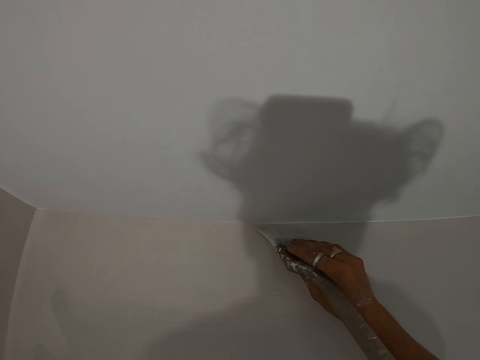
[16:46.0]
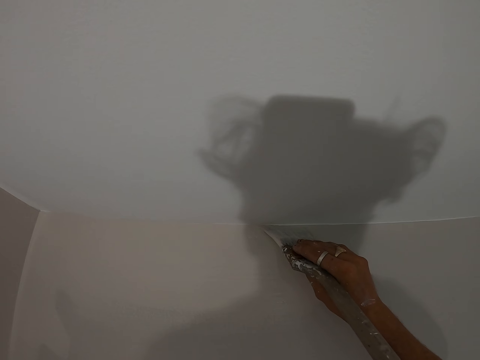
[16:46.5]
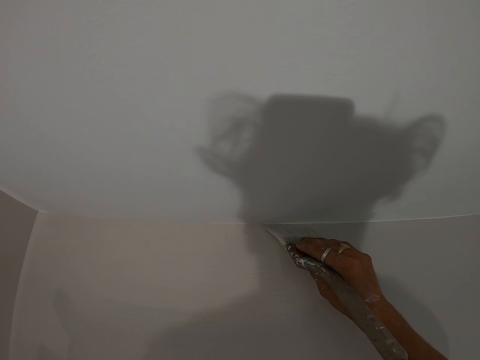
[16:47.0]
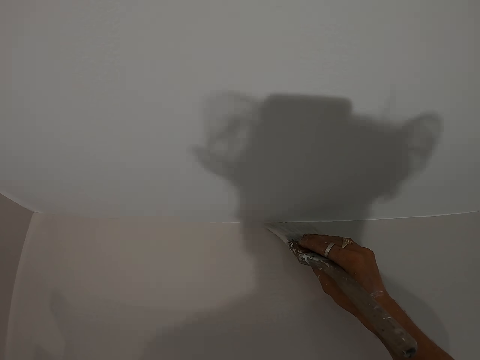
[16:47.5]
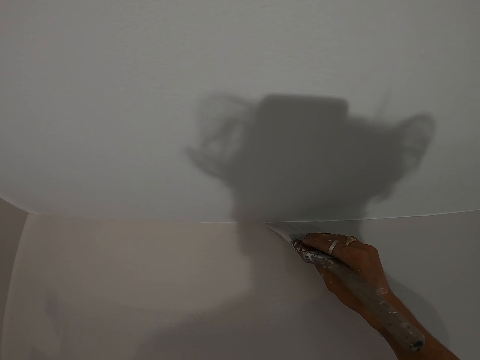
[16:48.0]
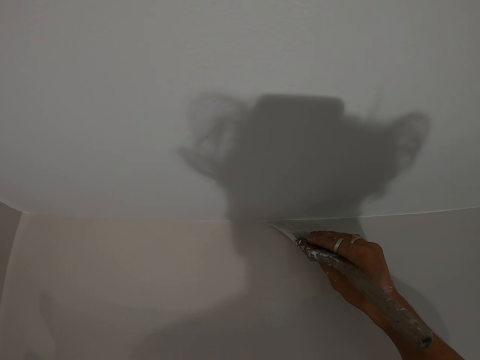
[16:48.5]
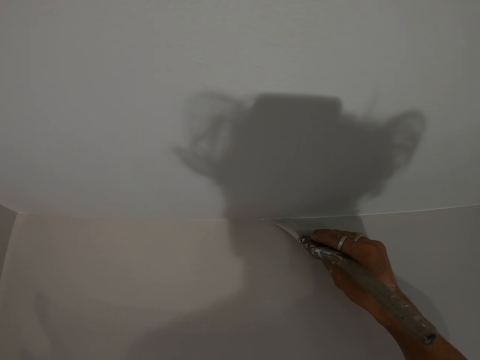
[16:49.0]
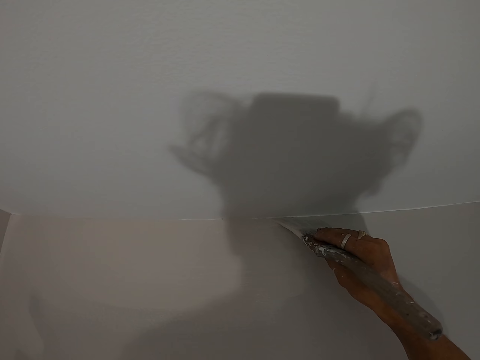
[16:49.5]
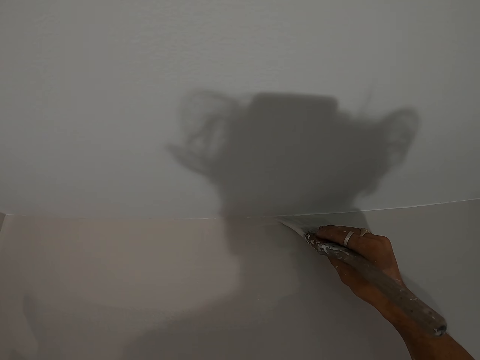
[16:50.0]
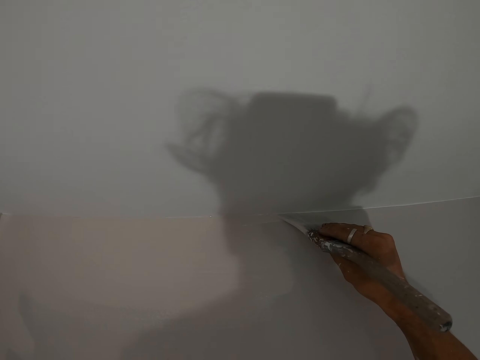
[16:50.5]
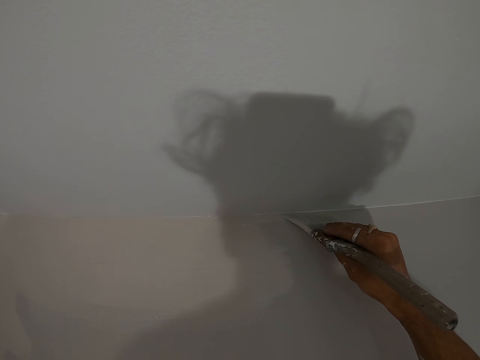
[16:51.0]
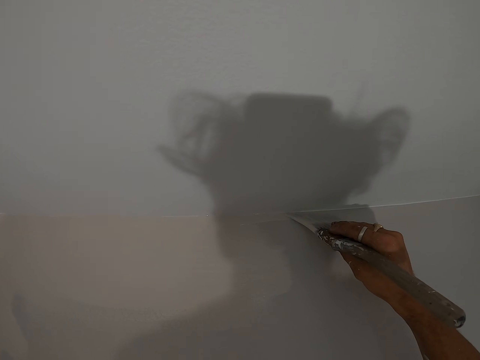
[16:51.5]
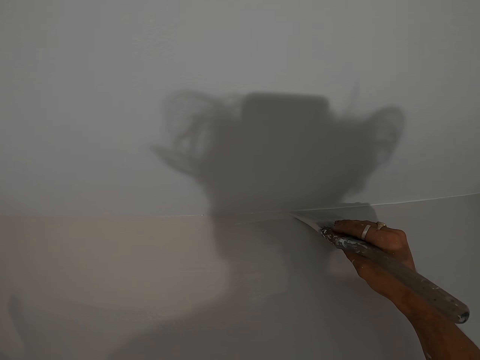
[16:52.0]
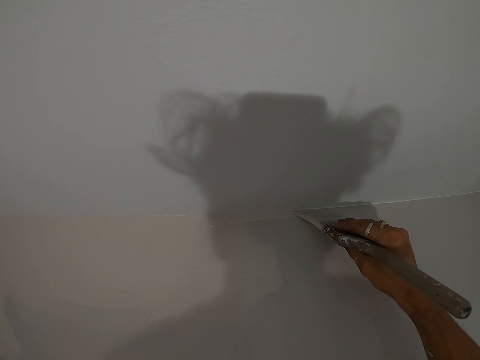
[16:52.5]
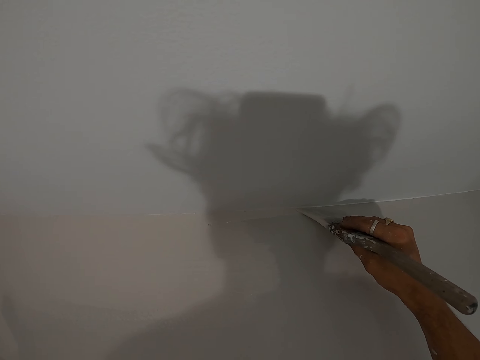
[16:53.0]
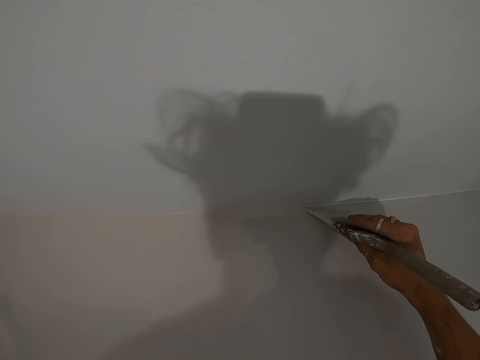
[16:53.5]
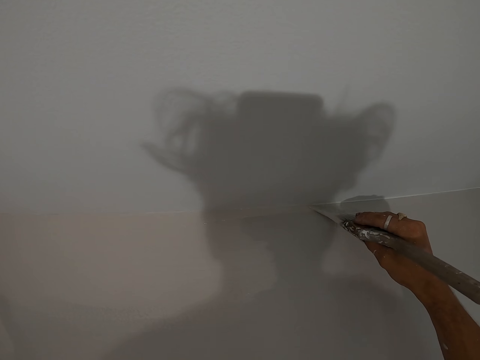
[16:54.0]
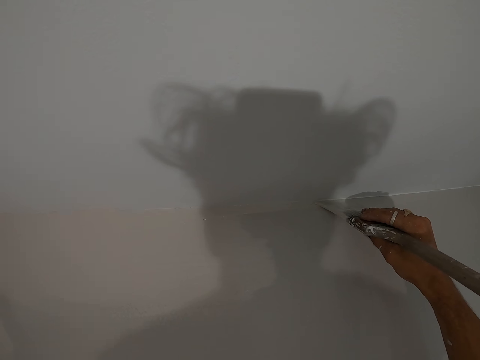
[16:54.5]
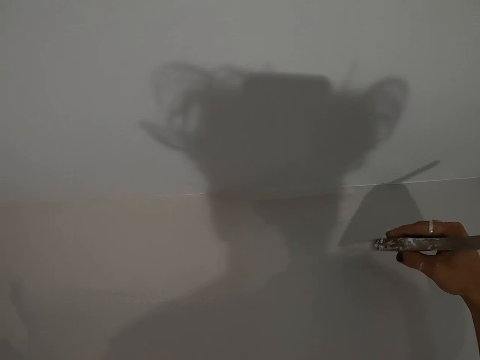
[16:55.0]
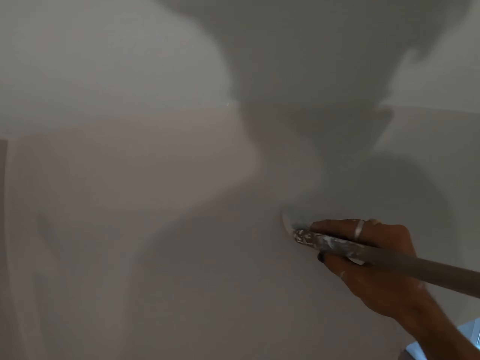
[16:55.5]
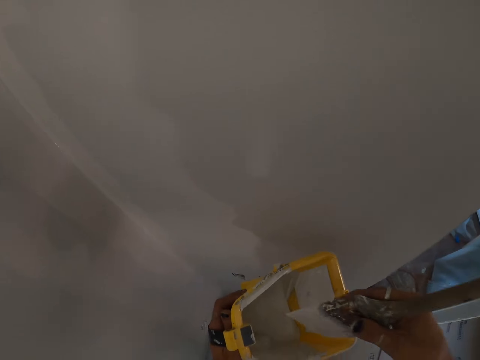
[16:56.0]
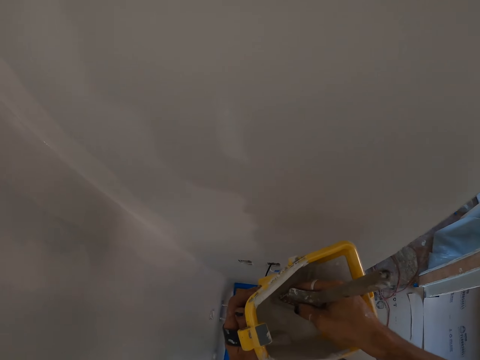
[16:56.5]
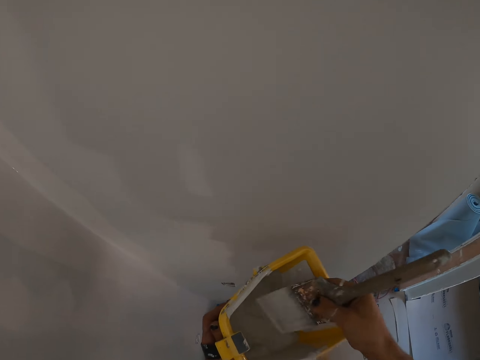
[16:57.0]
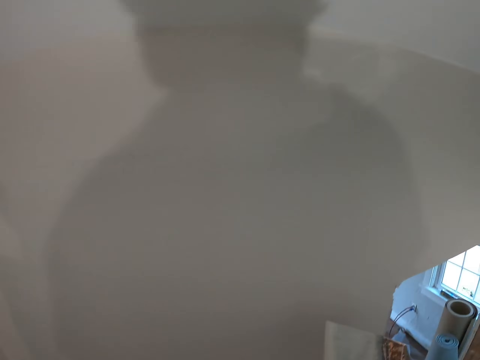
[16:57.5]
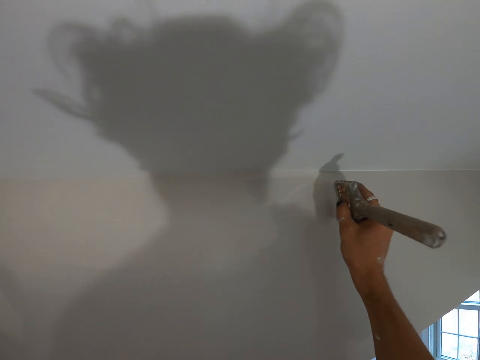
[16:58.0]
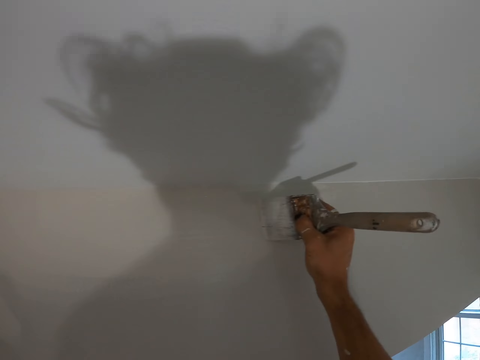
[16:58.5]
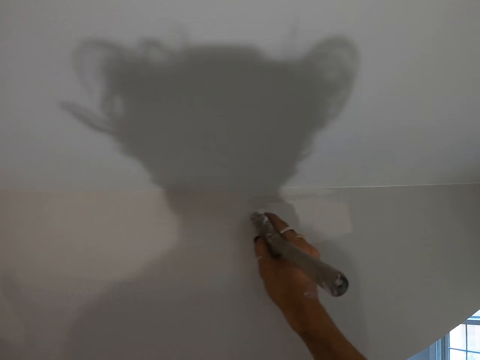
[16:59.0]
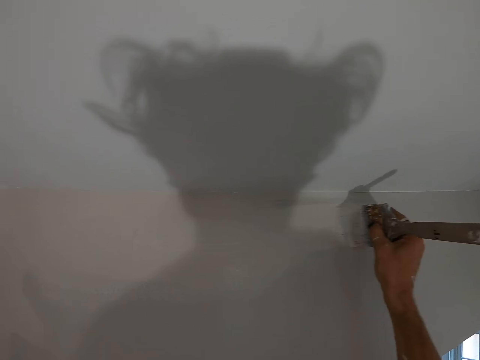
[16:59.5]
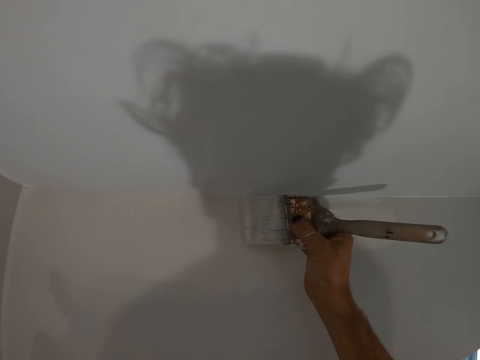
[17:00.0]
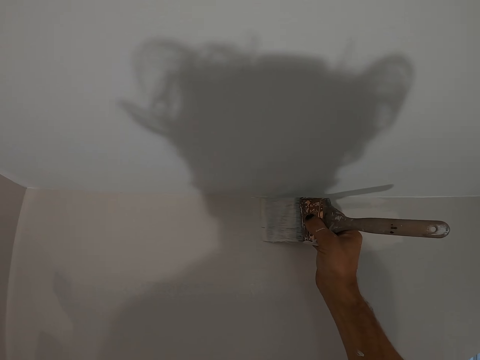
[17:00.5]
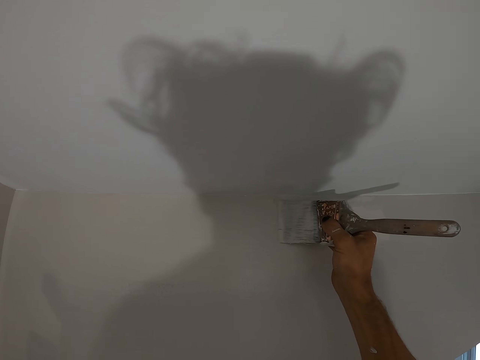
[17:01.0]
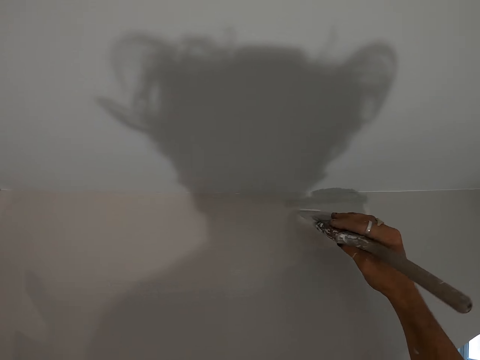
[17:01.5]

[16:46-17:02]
The camera wearer dips the paint brush in the paint bucket. They paint the wall with the paint brush.

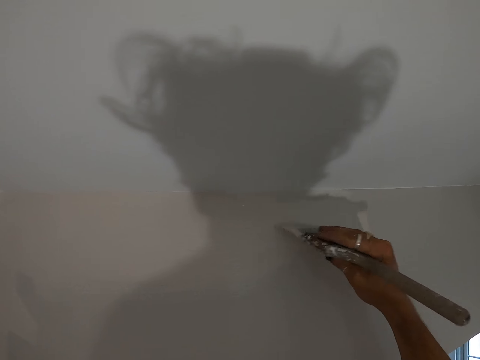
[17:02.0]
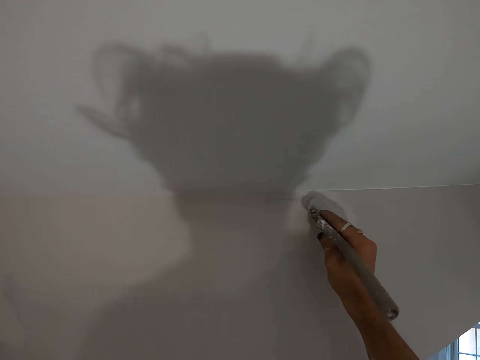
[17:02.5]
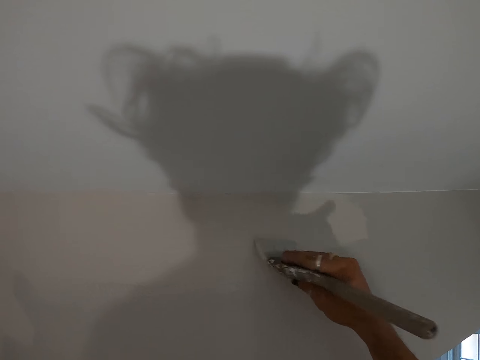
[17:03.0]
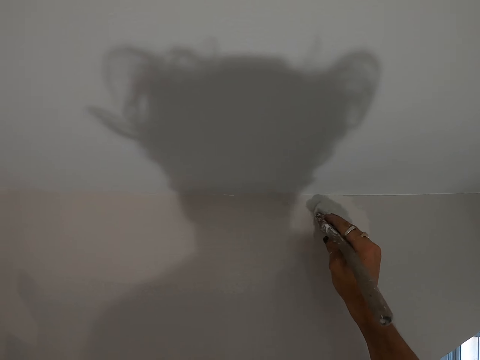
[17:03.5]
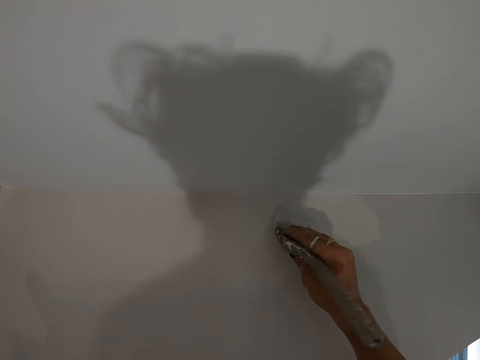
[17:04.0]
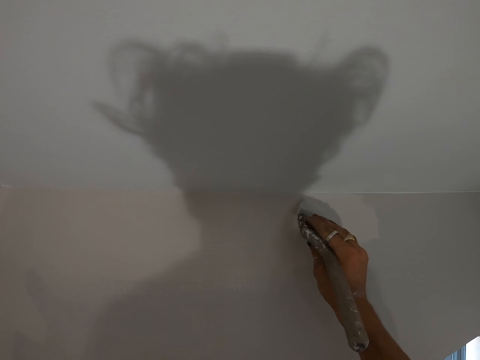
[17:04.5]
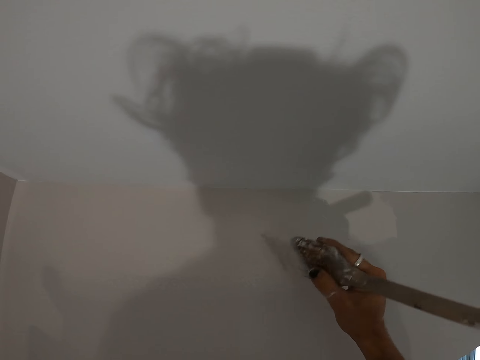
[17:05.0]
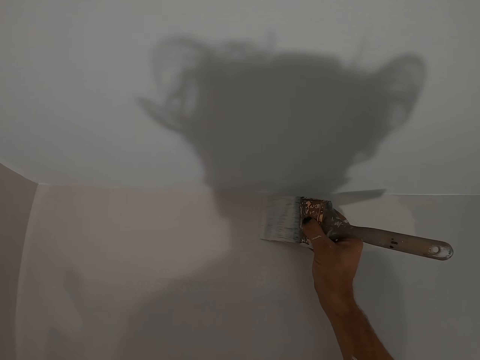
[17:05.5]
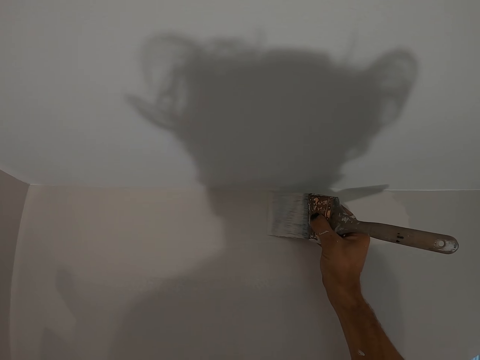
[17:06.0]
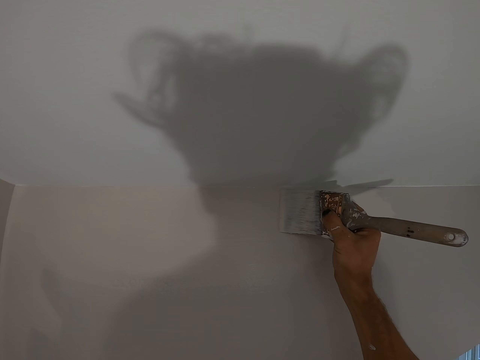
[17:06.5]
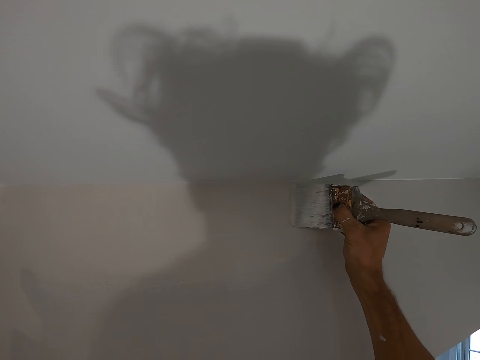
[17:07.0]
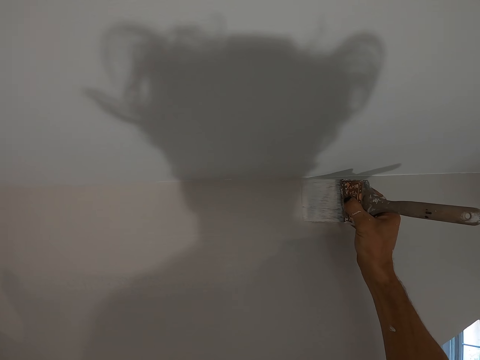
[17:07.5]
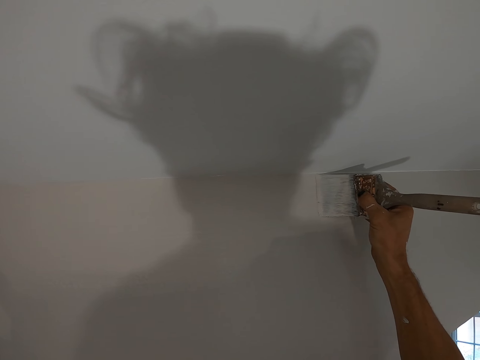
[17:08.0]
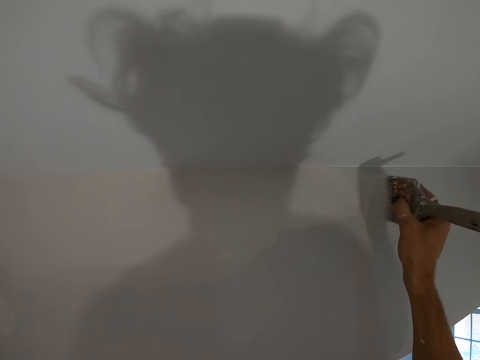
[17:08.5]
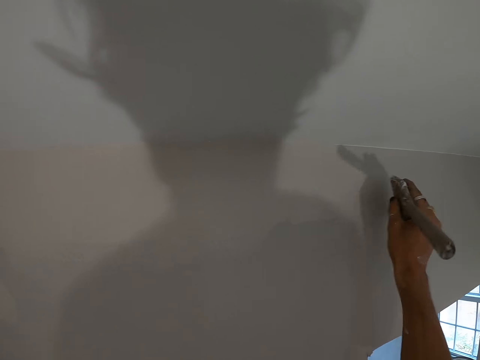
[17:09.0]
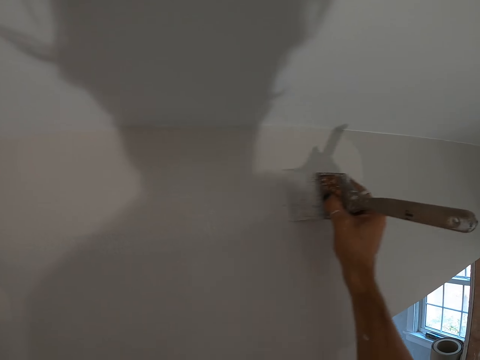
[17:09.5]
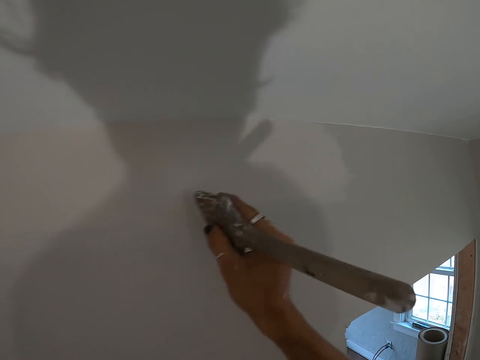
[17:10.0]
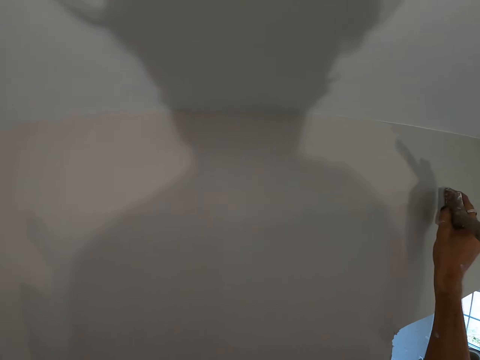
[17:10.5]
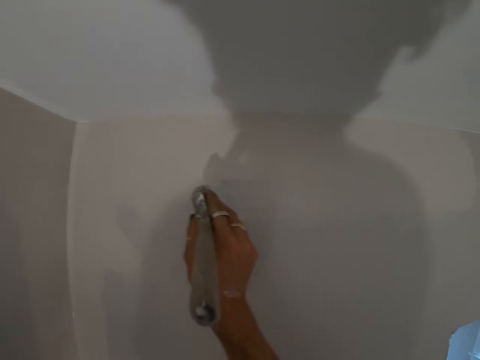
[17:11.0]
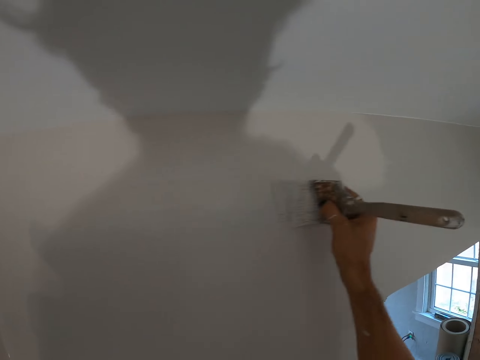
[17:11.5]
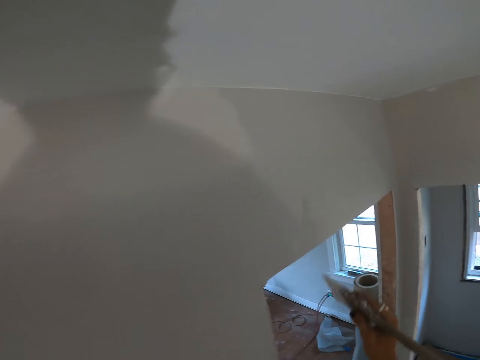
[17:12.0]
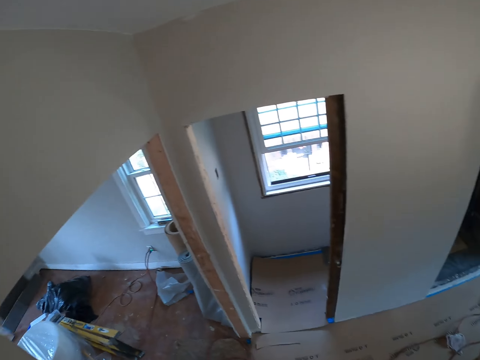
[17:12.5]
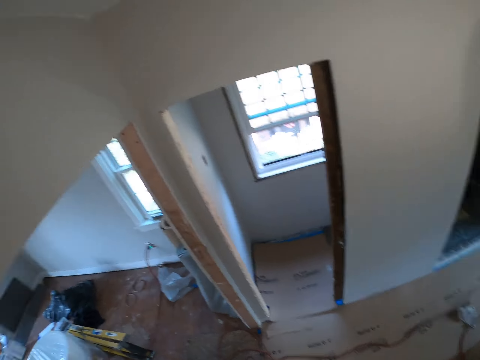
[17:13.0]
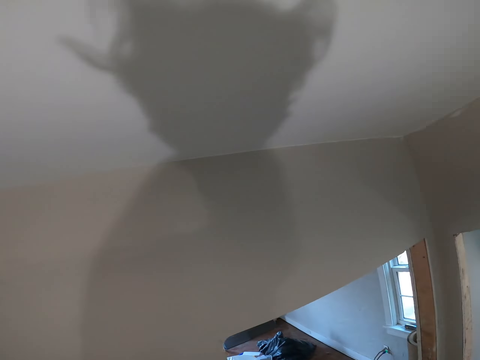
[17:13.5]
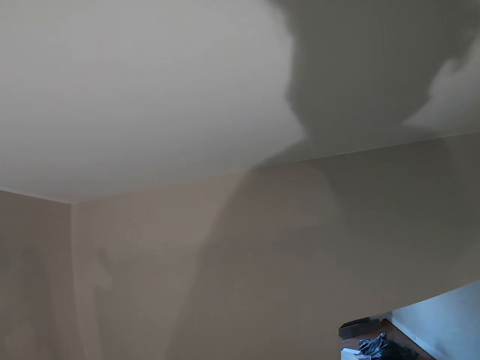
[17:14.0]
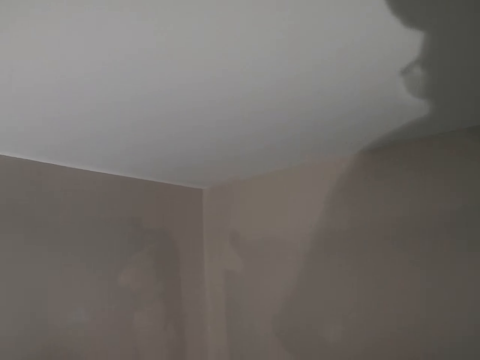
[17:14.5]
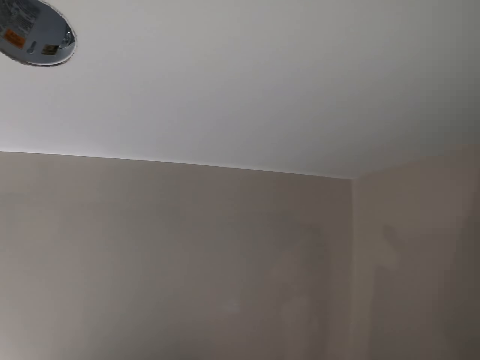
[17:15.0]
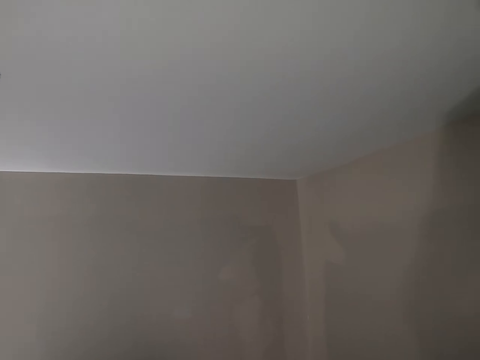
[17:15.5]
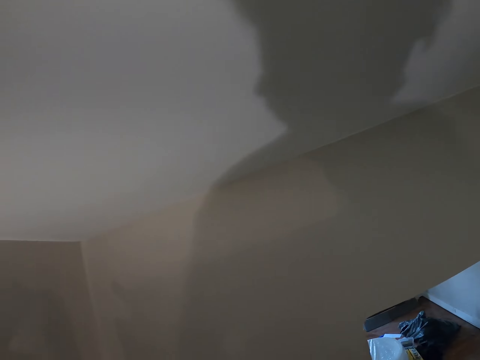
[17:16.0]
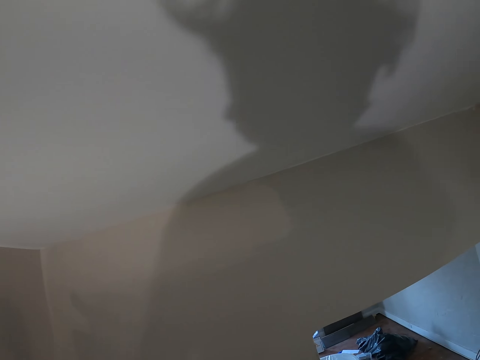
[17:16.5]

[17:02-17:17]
The camera wearer turns around the room. They look around the room.
